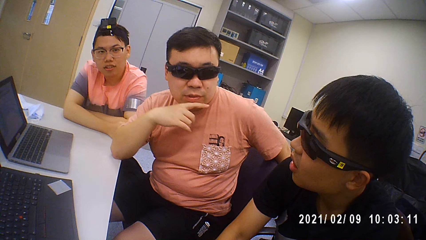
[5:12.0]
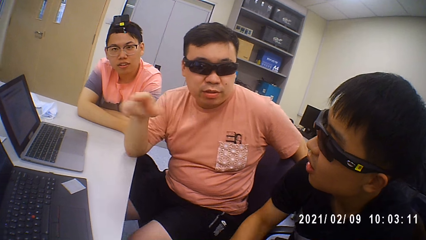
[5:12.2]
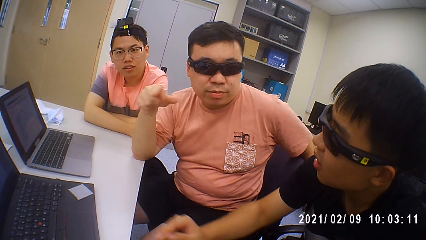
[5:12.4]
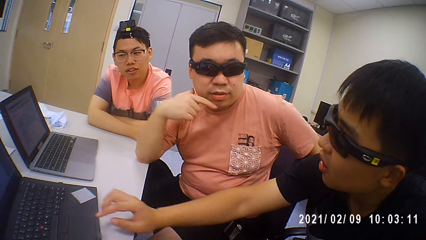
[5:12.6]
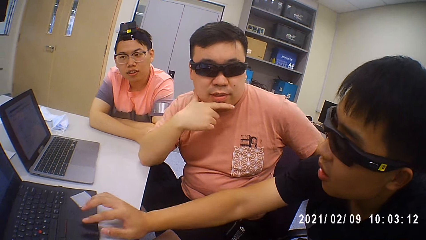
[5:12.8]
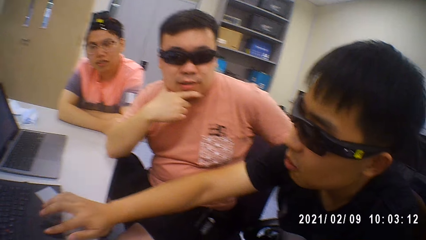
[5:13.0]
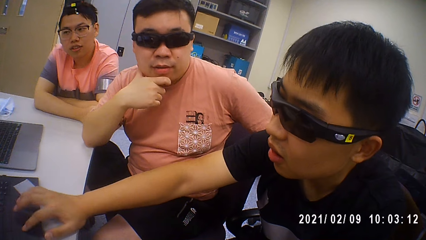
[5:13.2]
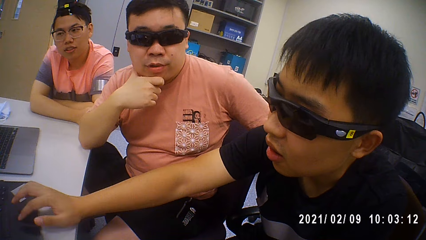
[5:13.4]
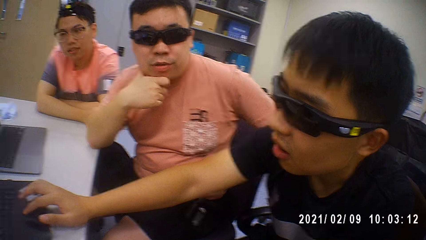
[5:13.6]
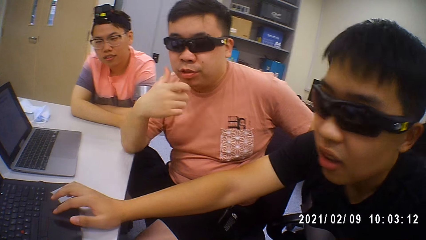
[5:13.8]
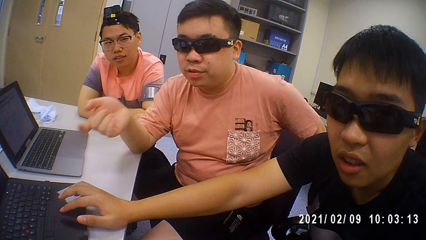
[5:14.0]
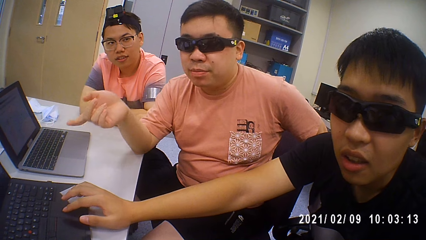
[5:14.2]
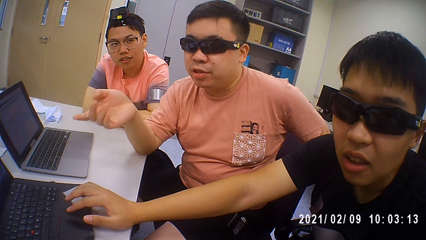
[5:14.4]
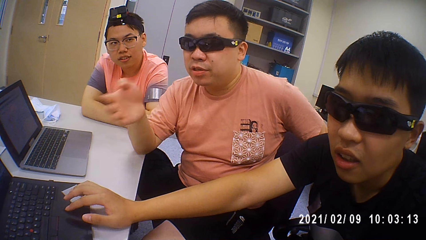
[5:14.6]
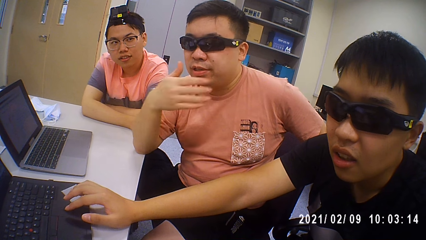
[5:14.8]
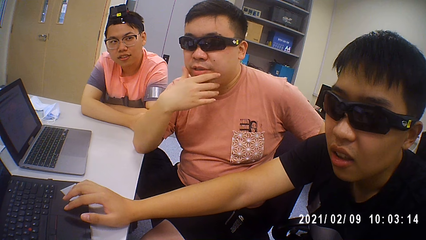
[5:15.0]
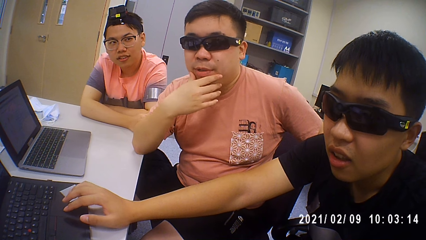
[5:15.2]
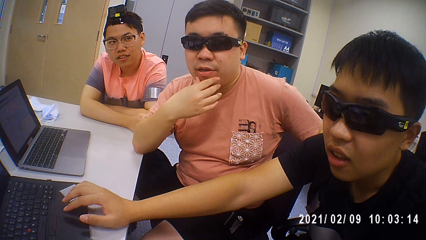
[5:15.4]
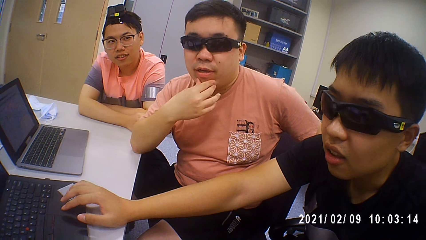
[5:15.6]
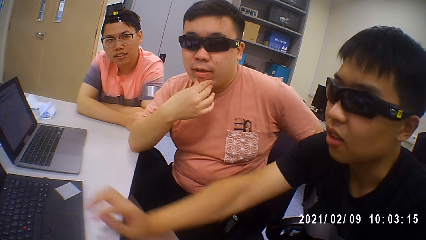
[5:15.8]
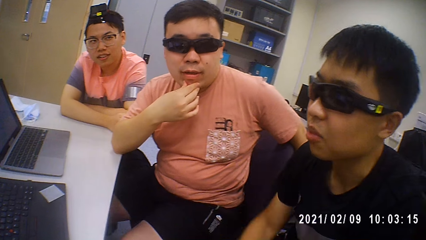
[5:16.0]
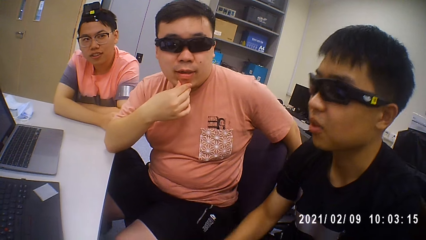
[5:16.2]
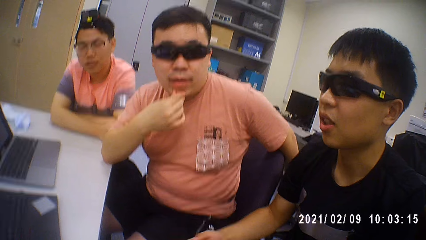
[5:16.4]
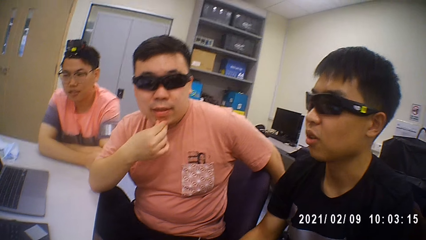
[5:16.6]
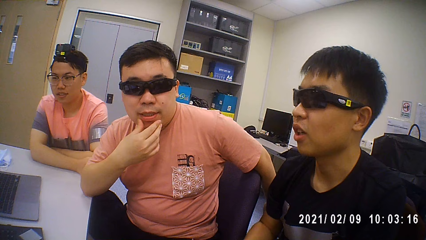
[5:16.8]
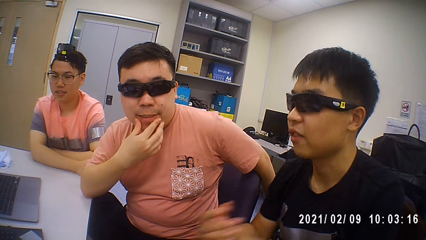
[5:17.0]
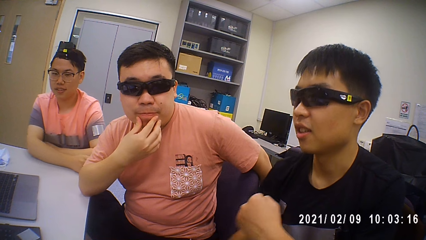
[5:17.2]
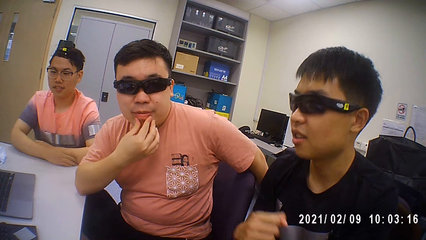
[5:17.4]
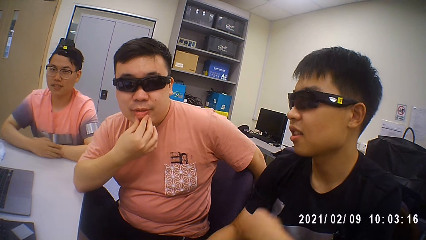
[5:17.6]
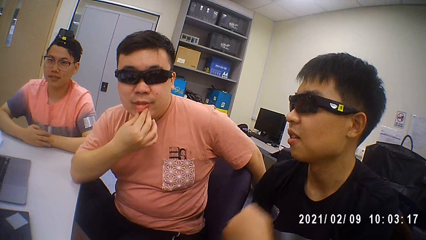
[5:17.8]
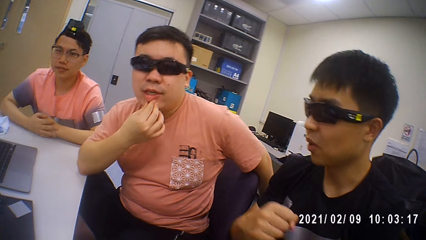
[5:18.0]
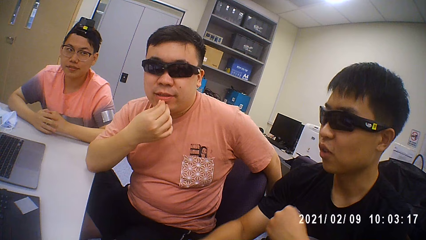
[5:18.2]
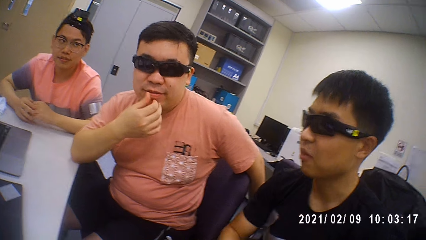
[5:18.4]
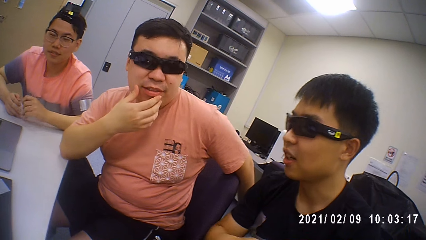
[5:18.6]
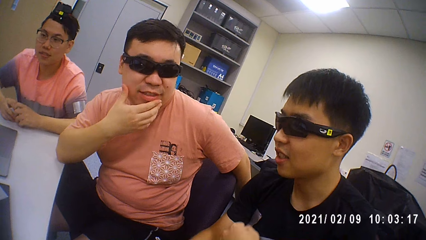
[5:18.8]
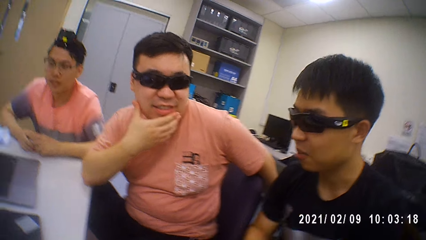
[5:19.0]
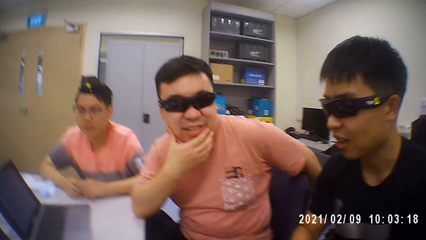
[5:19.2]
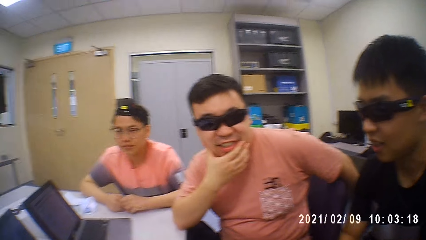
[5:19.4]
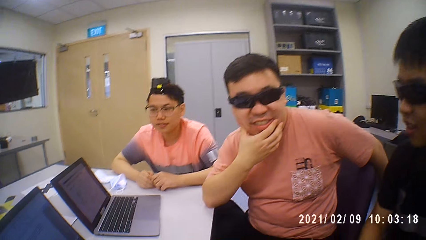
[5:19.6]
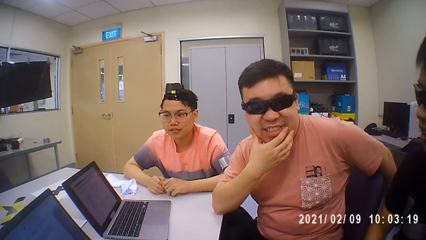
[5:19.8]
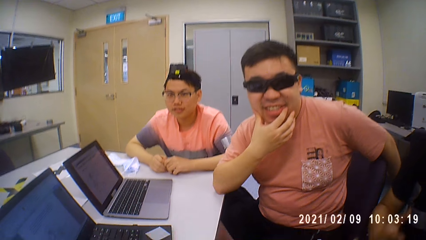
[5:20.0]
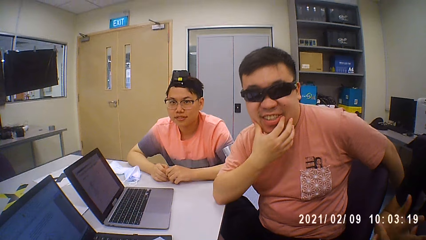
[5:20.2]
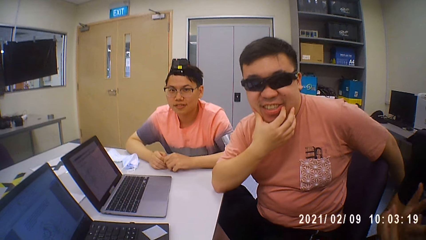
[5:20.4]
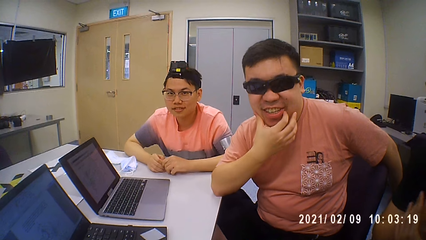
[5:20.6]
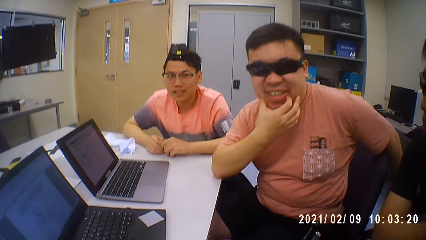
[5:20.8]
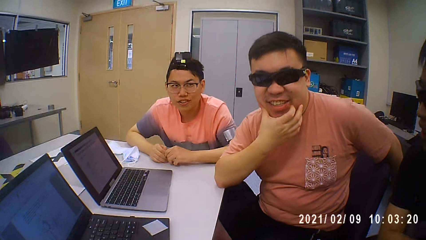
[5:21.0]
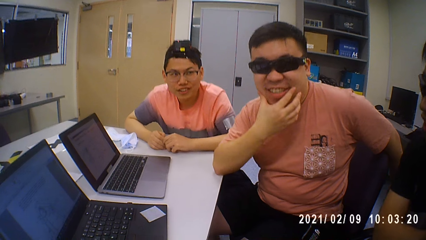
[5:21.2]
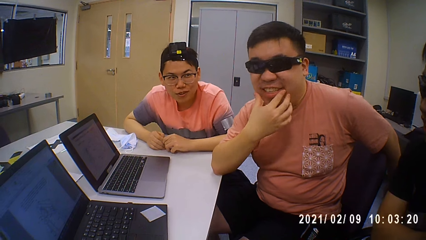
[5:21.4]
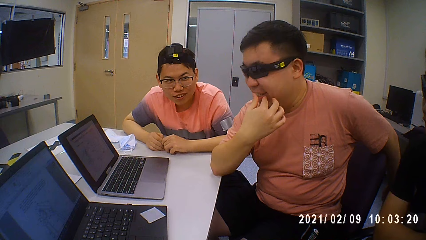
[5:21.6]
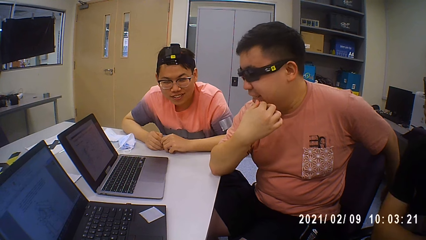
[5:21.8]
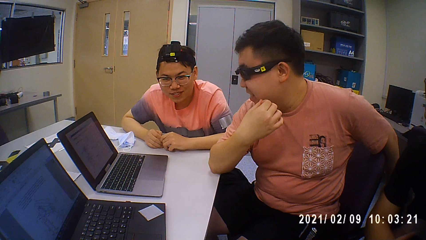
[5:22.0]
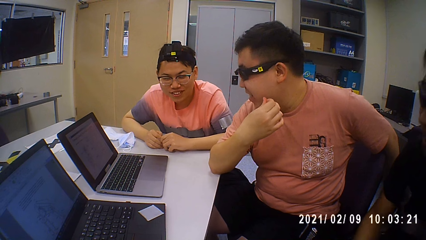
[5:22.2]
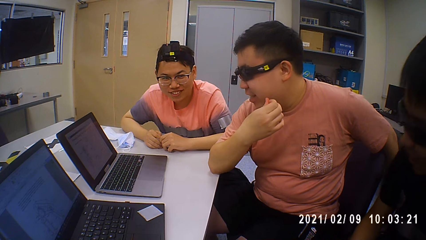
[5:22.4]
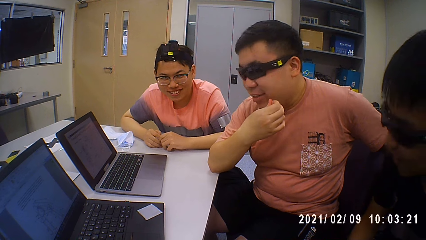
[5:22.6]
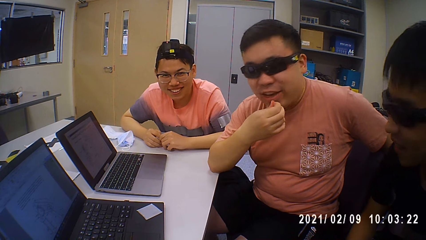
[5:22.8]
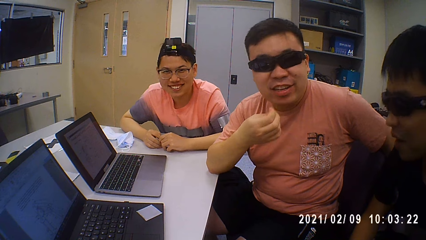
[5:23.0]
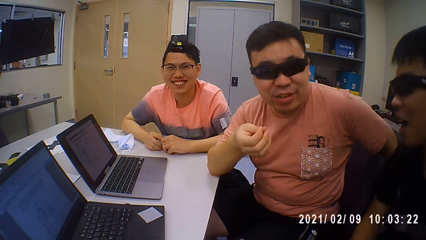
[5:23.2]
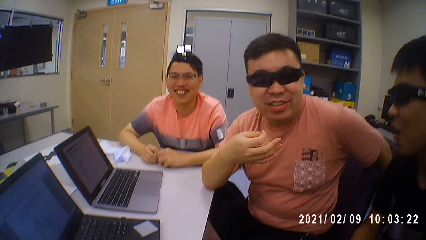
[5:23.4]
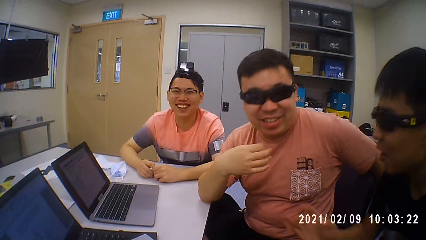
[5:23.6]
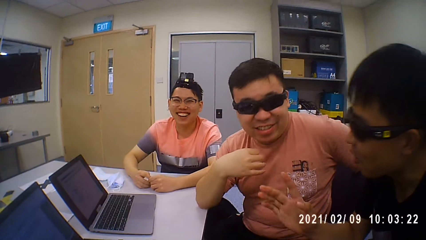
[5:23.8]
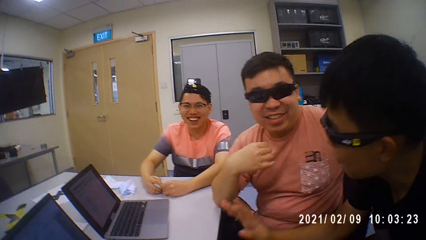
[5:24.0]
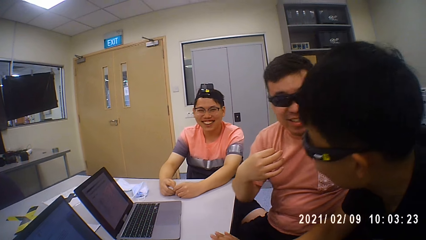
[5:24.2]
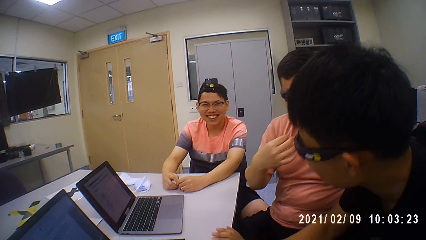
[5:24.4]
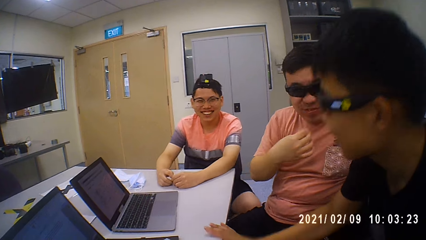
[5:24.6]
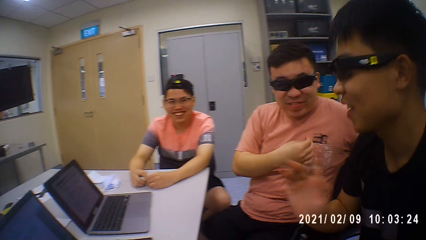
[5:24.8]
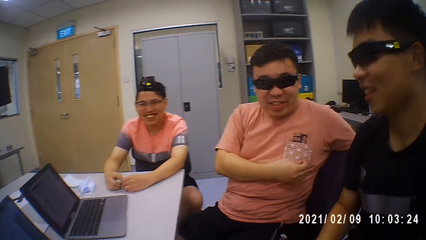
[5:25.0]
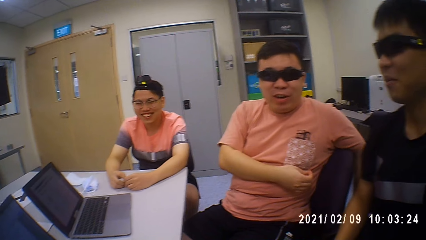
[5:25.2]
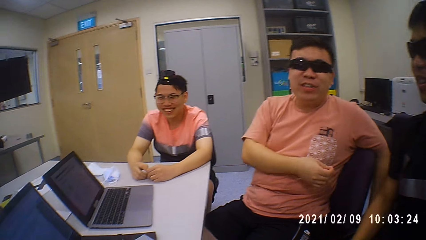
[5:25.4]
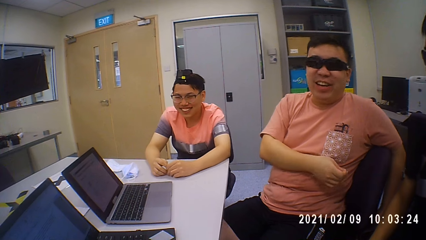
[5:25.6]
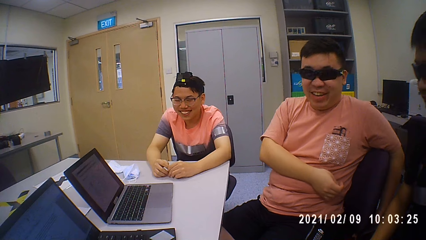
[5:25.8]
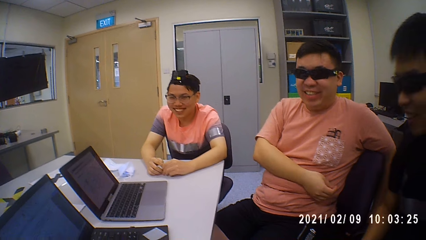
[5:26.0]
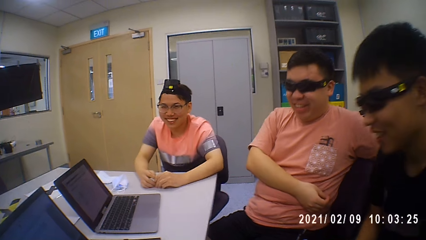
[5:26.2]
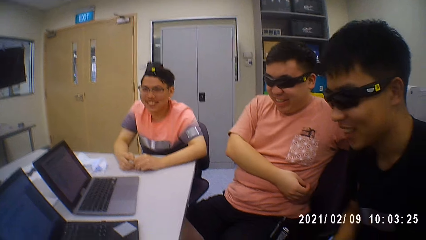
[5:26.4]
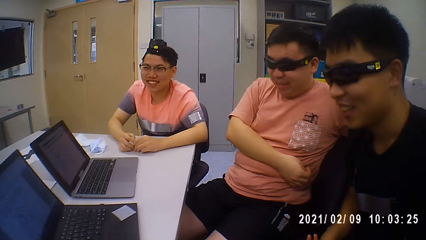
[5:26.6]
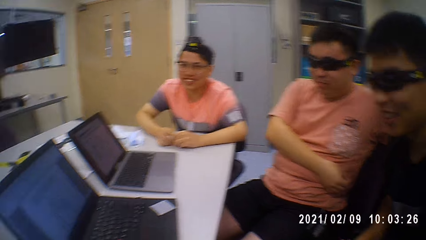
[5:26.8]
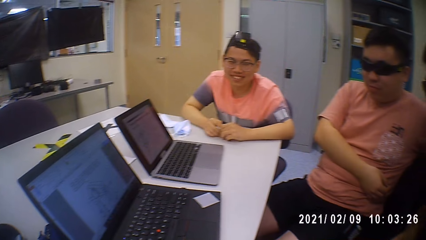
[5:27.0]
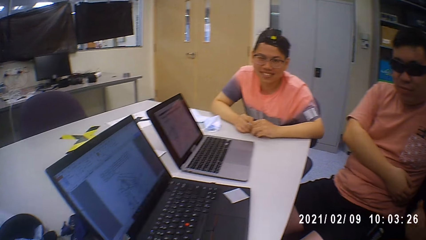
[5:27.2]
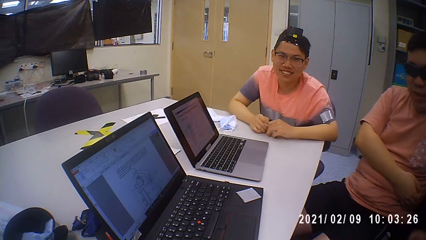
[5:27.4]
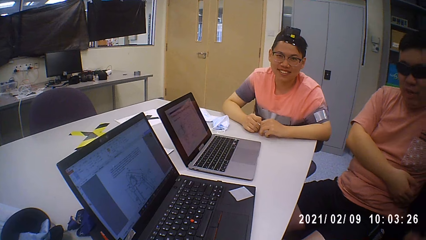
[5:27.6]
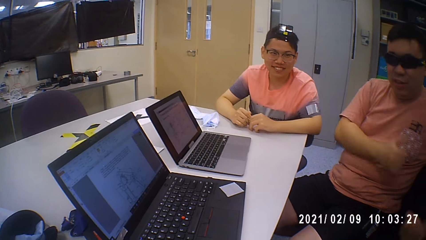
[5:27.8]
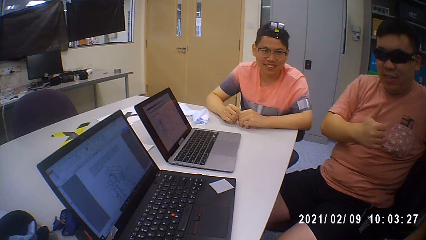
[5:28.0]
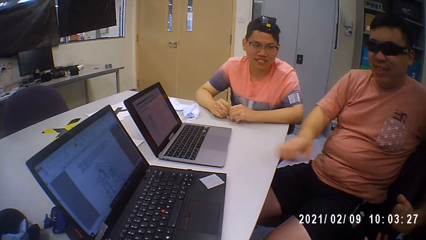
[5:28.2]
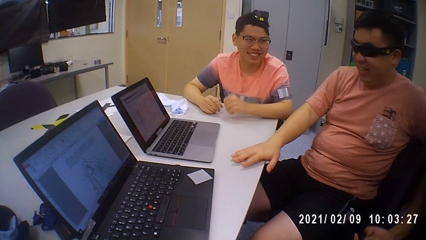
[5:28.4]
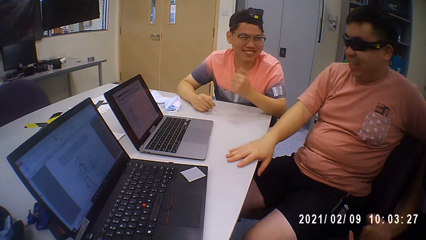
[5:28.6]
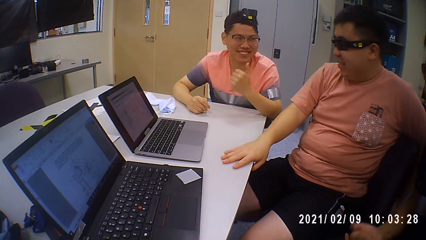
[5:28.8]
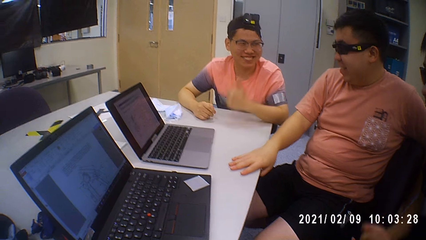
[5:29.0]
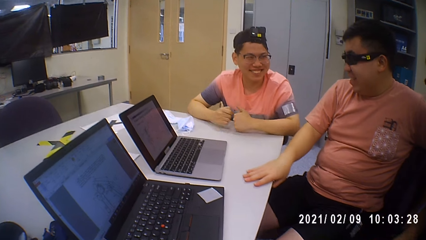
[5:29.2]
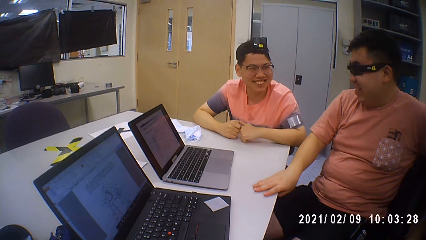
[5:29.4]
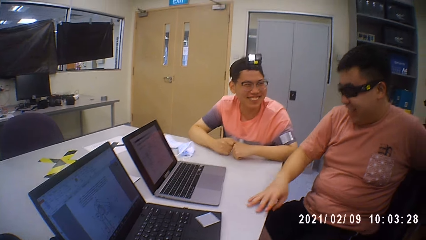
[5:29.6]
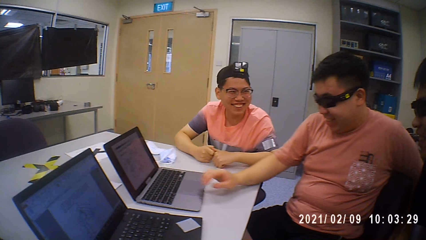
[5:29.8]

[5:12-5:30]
A man operates a laptop on the table with his right hand. Another man rubs his chin with his right hand. The other man places his right hand on the table.
